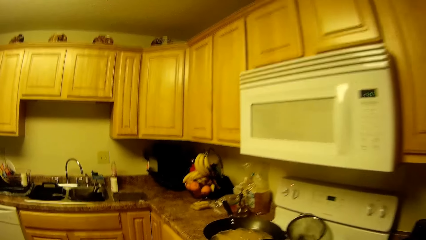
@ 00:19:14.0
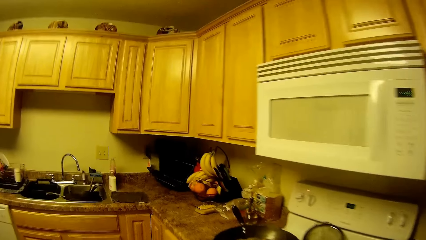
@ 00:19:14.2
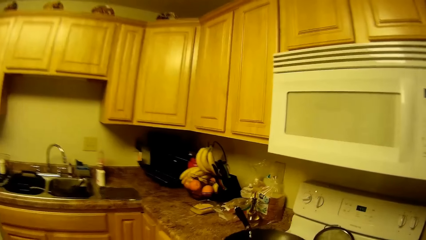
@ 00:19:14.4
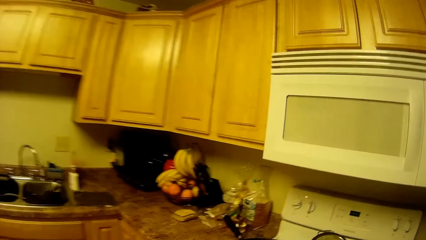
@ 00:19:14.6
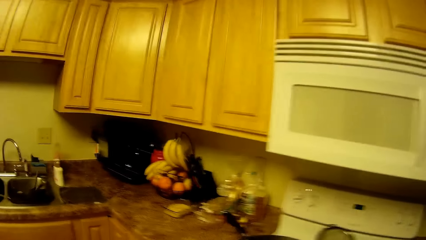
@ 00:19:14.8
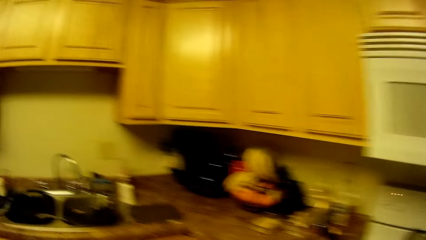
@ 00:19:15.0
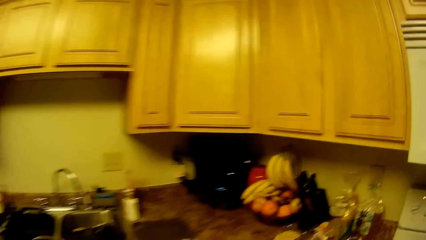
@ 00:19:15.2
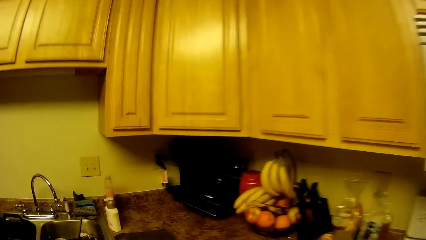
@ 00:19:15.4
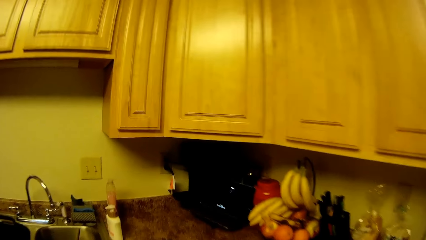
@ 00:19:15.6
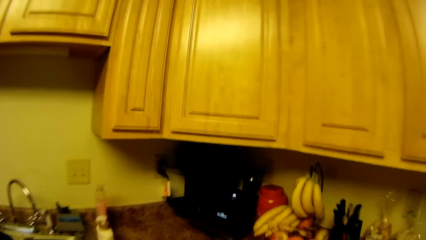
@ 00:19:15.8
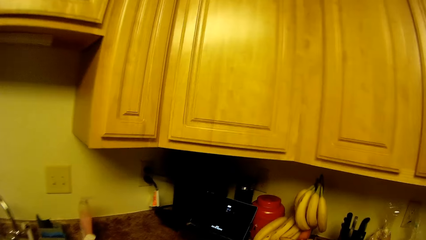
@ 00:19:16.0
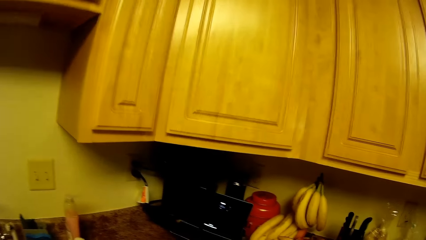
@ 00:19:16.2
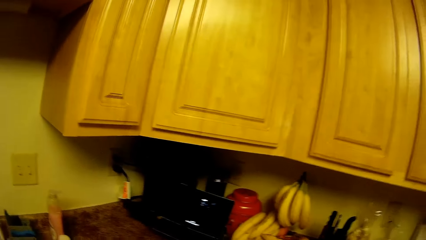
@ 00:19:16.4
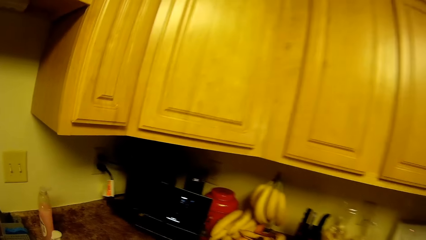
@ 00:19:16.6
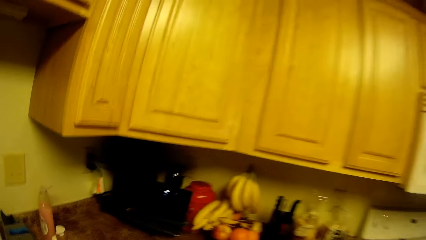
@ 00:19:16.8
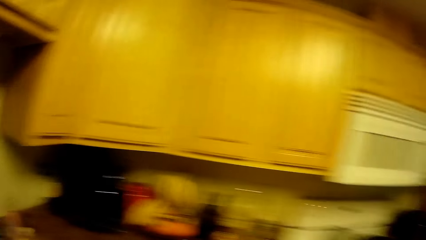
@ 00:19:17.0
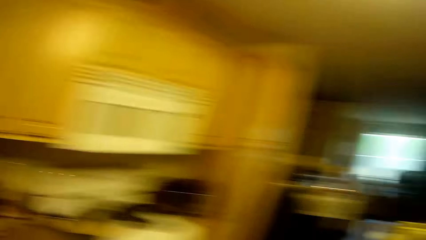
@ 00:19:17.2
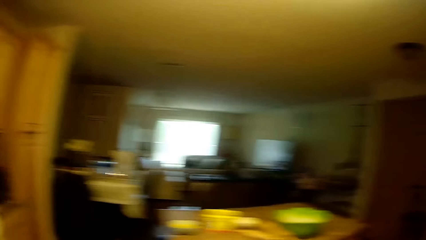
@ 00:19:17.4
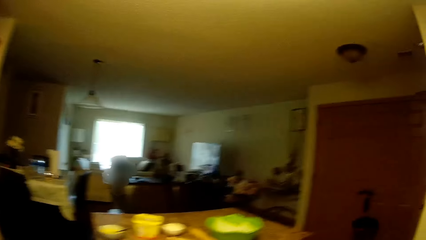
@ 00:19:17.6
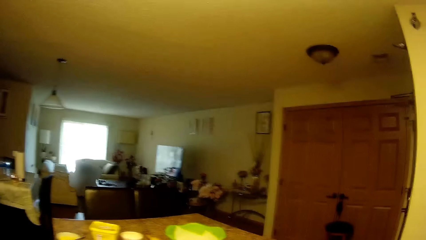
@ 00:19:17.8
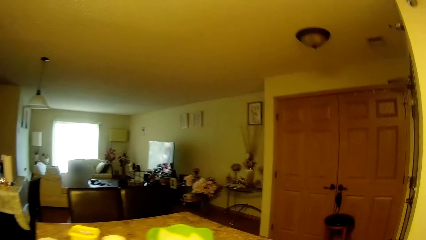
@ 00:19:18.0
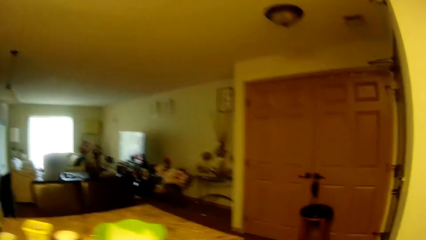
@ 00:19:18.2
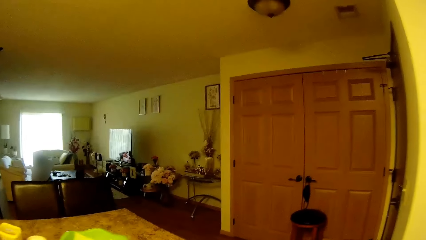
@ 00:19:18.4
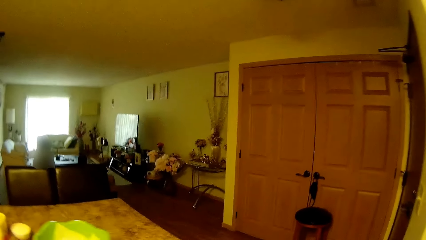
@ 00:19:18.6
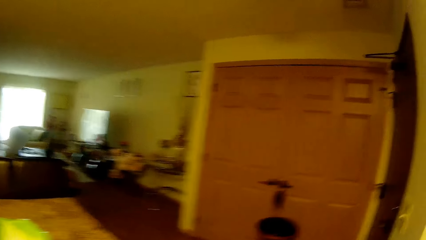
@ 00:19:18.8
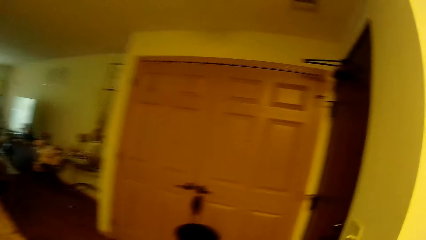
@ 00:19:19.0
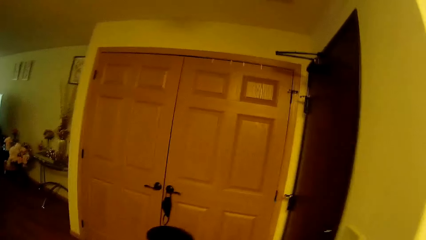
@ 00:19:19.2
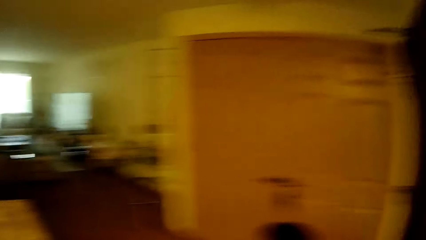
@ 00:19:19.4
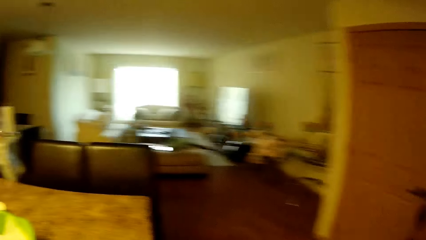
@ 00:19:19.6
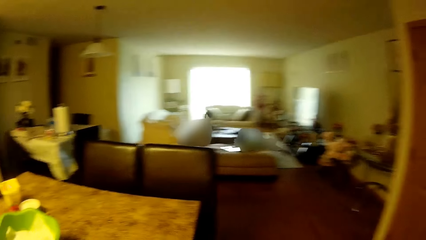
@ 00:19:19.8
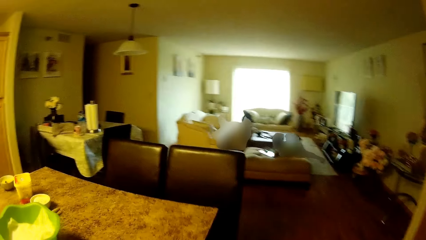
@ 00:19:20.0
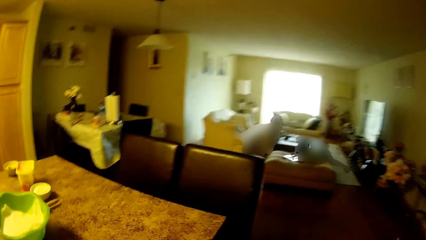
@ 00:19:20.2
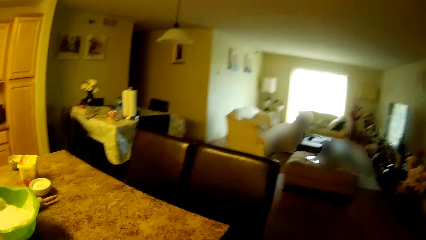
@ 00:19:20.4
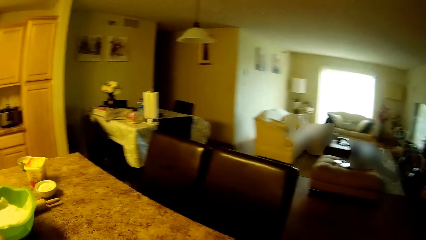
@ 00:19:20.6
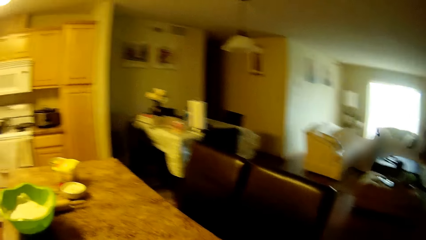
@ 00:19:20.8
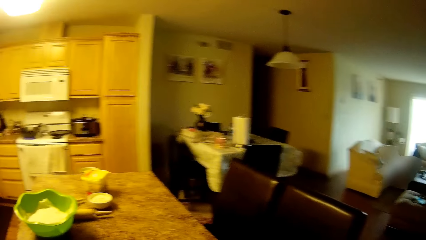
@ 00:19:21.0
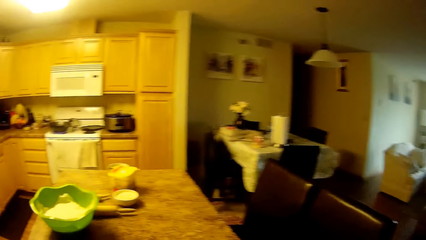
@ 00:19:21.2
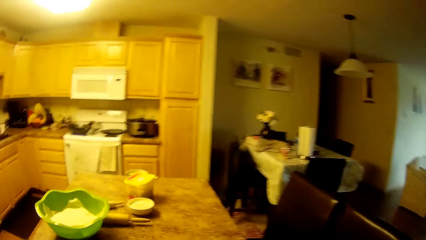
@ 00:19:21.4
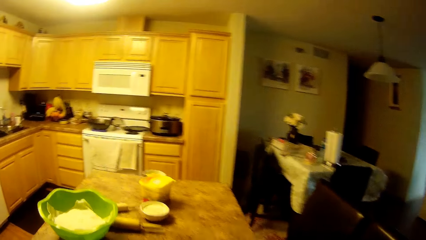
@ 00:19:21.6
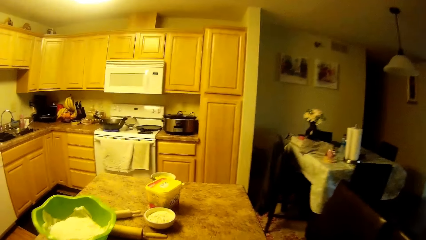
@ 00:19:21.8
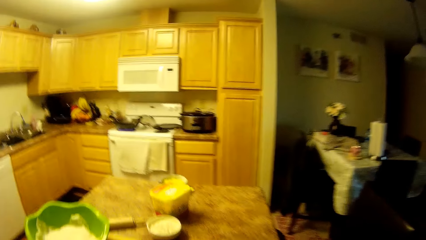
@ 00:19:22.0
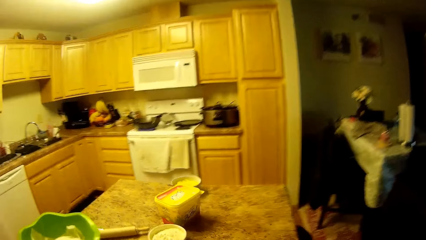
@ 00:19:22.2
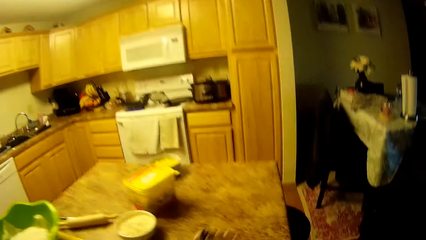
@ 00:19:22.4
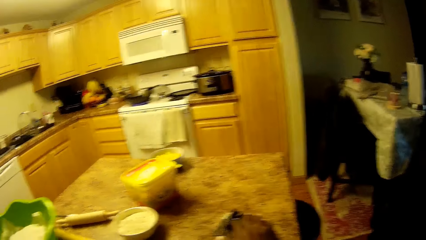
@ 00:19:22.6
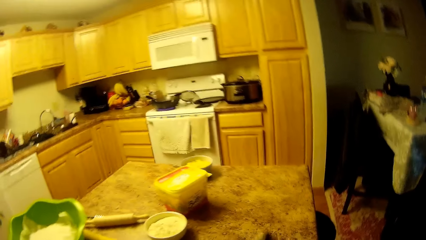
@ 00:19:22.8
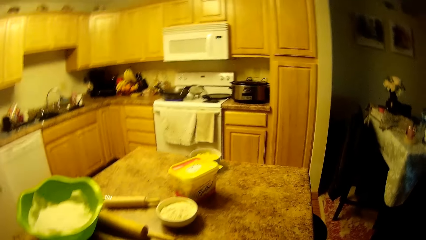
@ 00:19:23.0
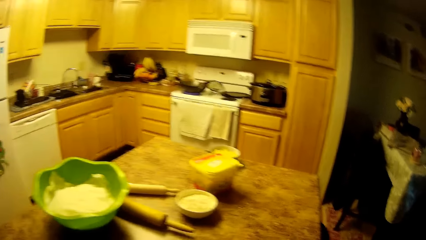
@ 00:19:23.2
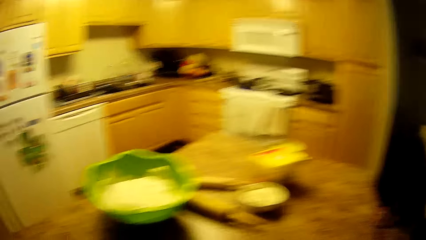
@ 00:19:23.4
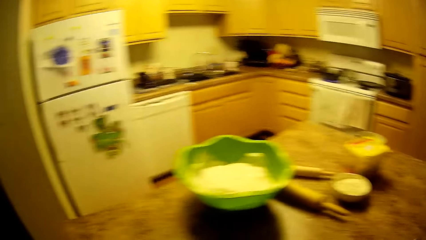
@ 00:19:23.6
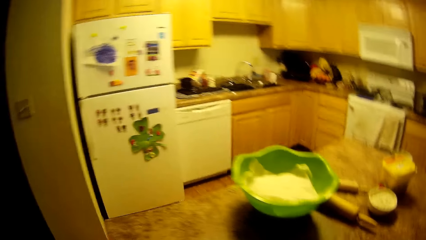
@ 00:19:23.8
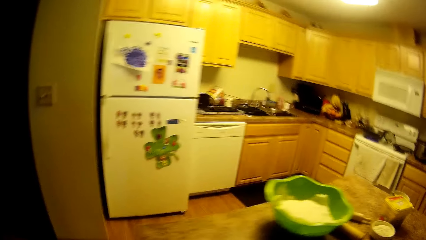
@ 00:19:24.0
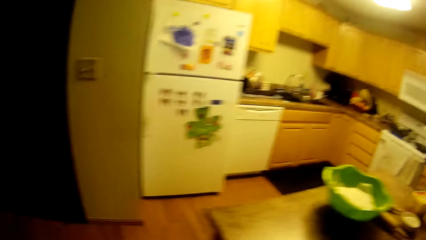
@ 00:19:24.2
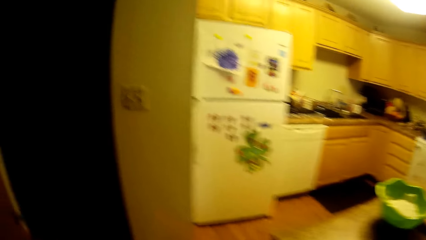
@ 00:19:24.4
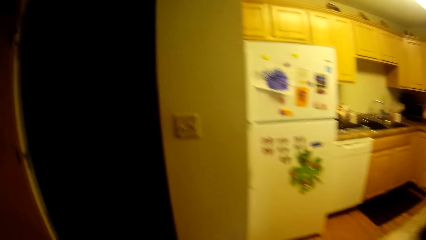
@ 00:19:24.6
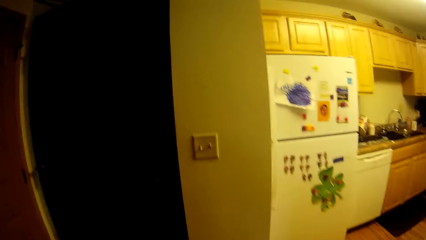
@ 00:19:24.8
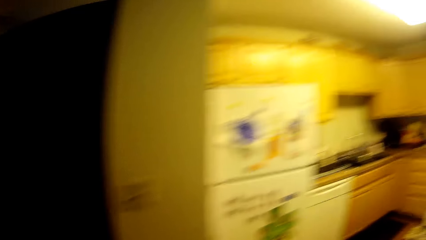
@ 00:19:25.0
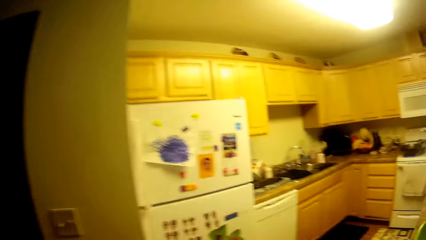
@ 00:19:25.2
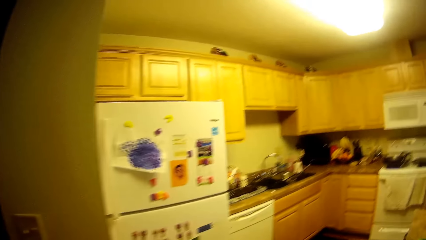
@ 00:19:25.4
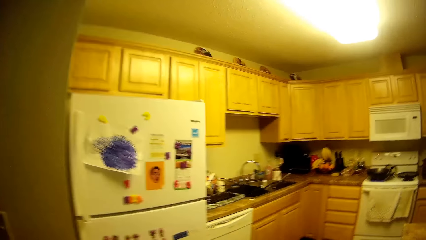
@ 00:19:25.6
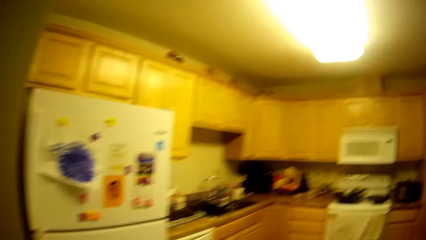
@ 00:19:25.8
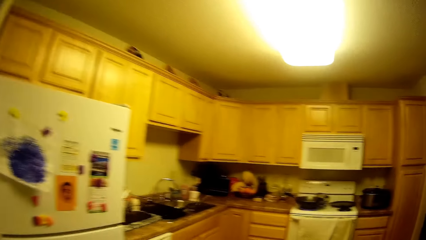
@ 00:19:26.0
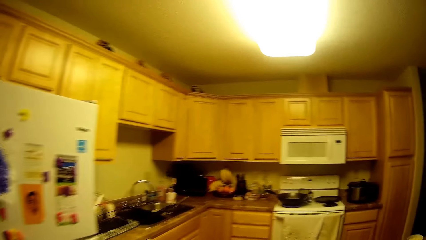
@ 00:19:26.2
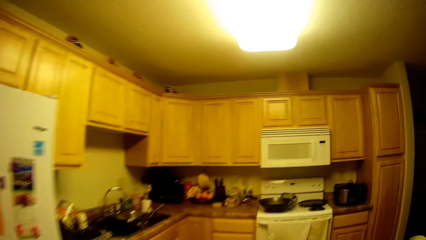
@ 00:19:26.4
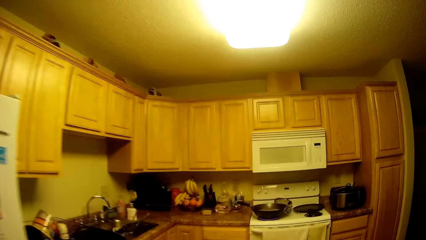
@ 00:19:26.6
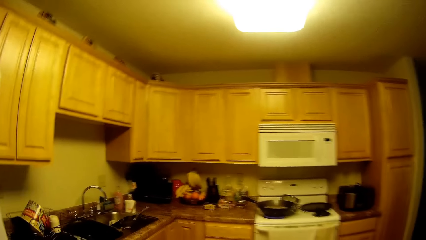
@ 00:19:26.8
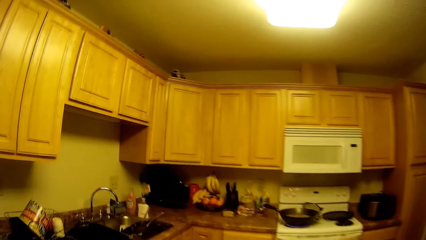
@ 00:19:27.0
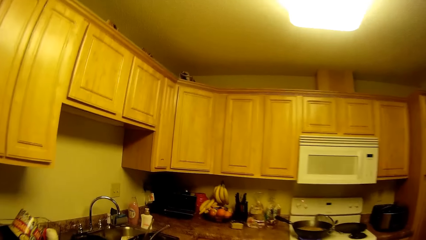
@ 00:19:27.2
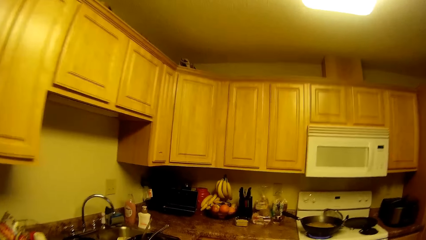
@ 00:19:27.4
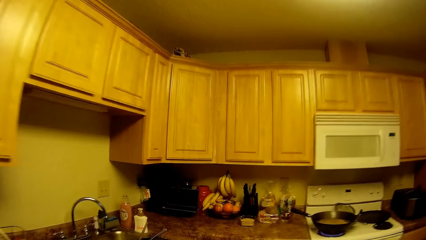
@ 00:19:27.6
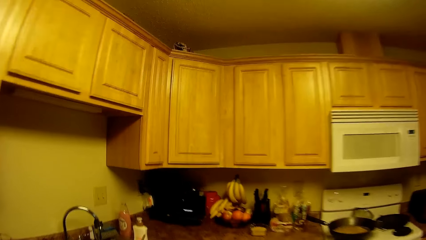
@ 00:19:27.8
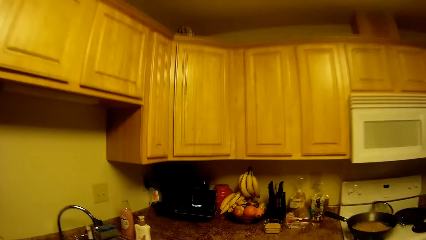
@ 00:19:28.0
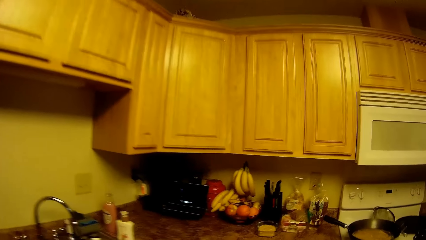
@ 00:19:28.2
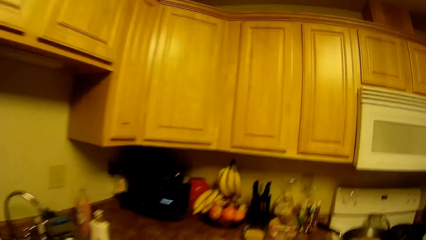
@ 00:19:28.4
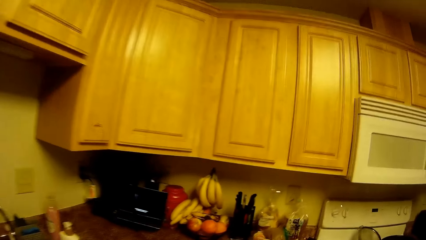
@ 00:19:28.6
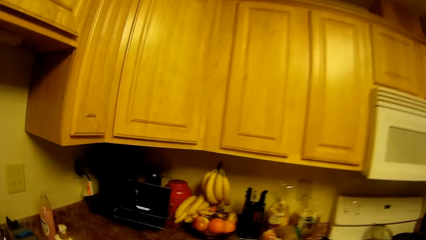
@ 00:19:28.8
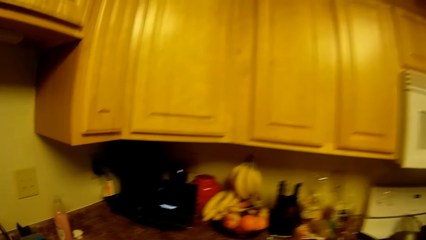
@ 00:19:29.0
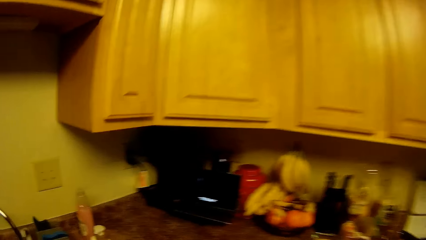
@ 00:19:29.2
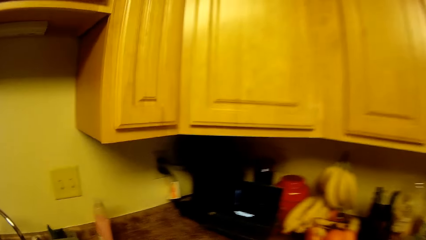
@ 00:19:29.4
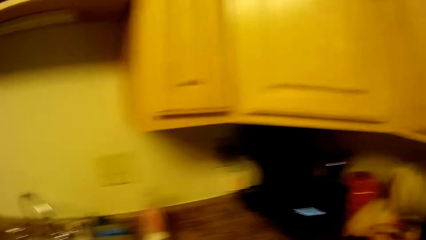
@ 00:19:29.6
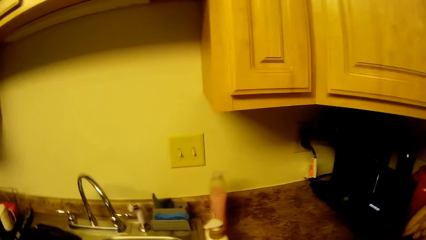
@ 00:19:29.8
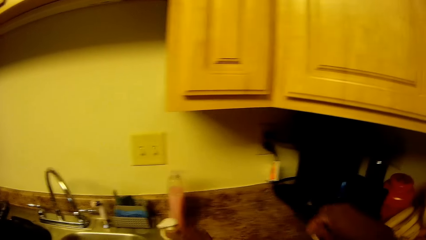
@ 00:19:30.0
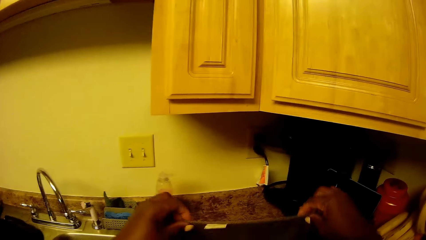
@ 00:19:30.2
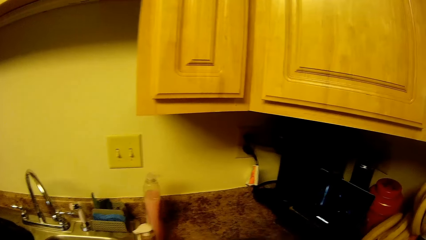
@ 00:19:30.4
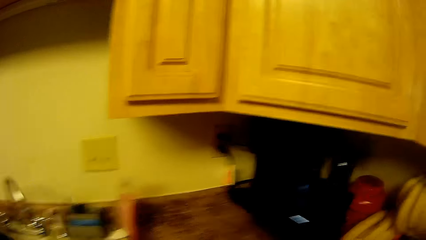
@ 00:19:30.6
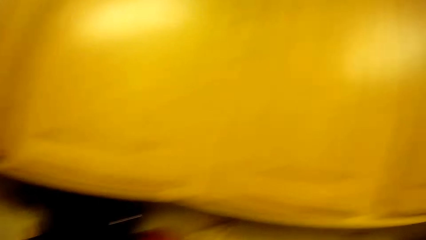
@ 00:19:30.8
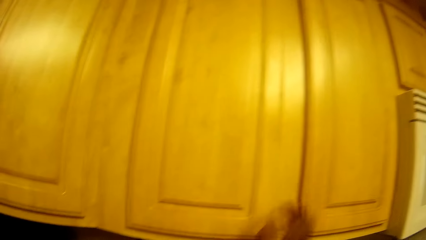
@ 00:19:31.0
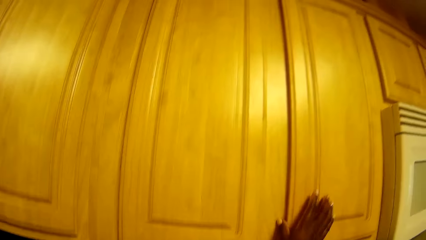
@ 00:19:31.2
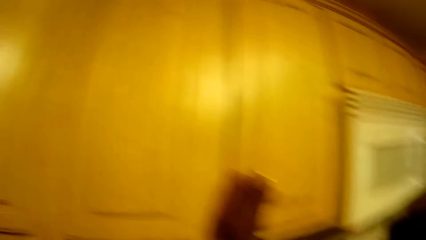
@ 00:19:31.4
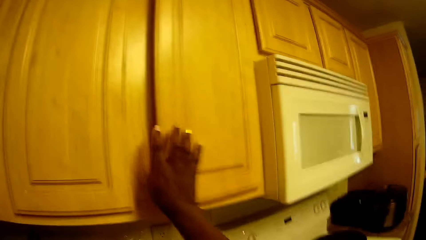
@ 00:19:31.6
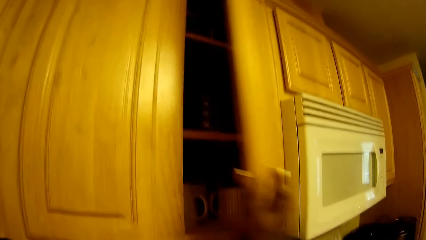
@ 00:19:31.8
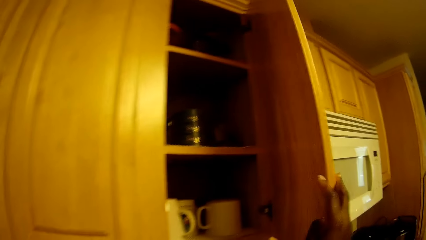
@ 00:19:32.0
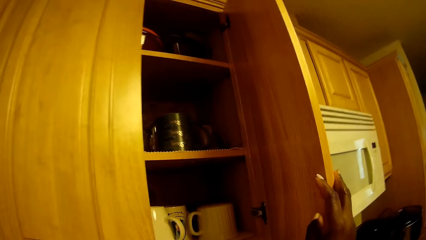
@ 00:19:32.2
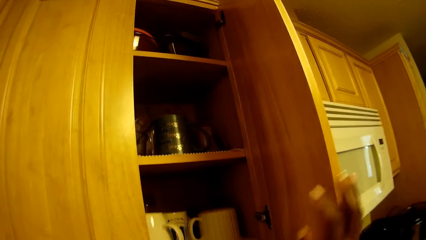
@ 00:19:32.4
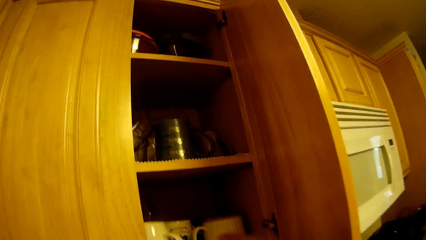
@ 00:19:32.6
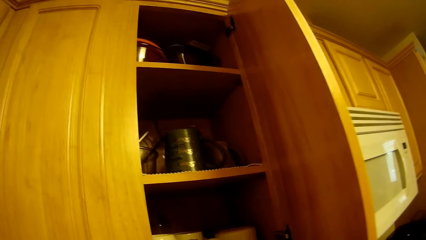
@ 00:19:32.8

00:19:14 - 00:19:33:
The camera wearer cleans the kitchen countertop with a napkin in her right hand. She picks up something and moves around. She holds the napkin with both hands, lifts a cloth and lowers the cloth. She looks around and opens a cupboard with her right hand.
